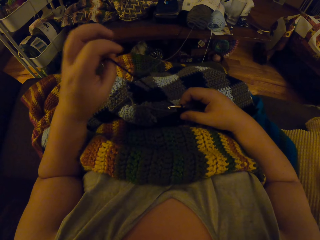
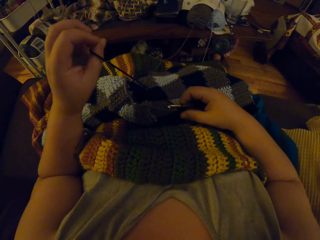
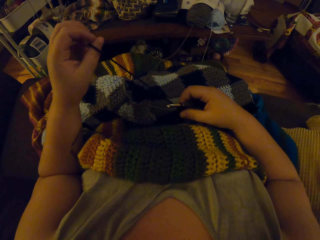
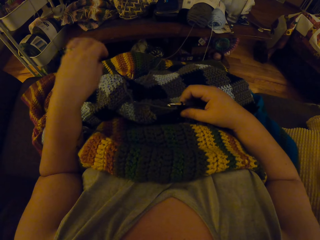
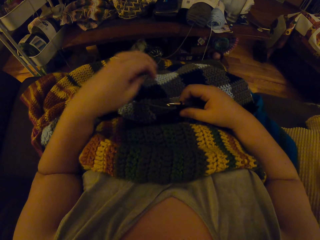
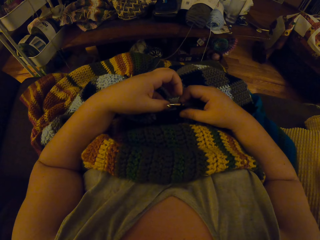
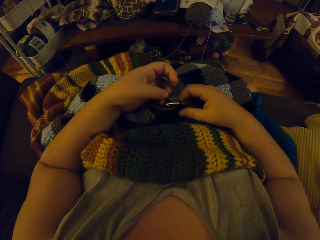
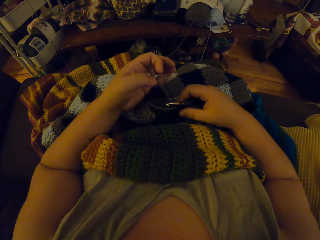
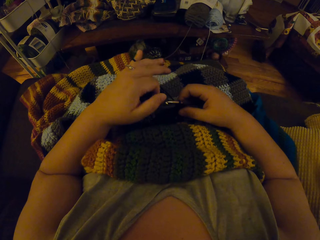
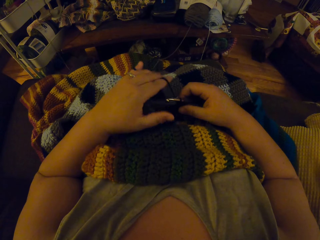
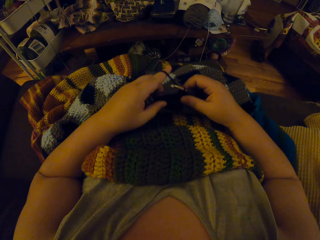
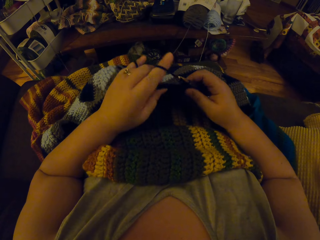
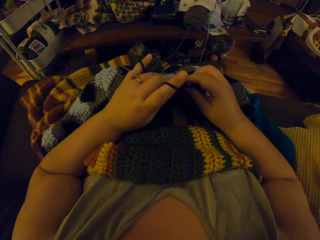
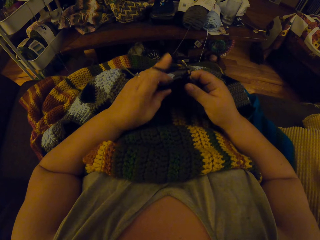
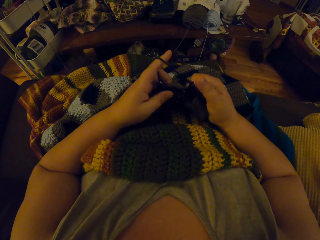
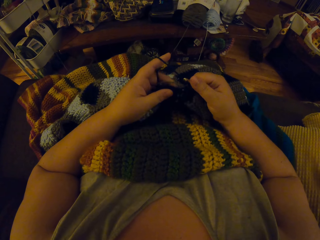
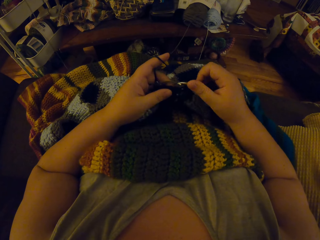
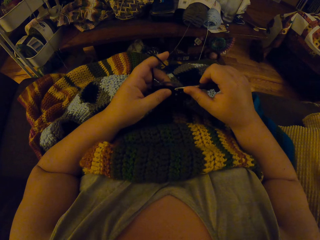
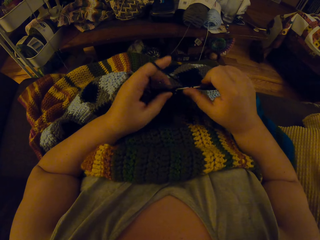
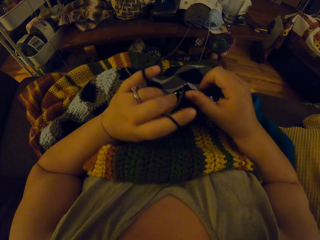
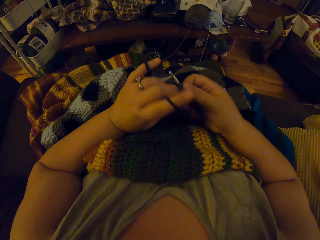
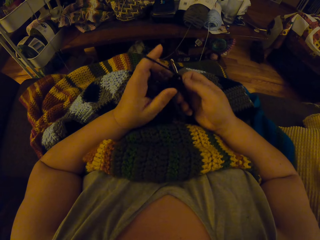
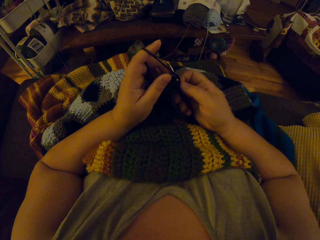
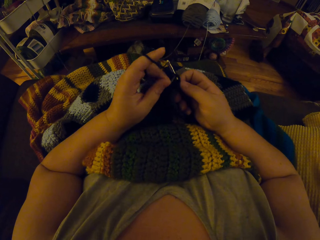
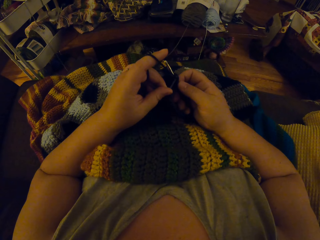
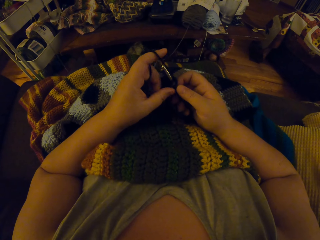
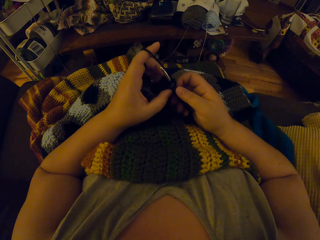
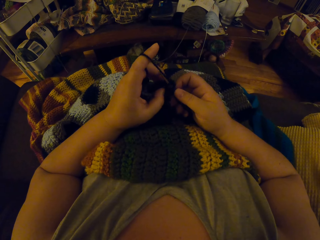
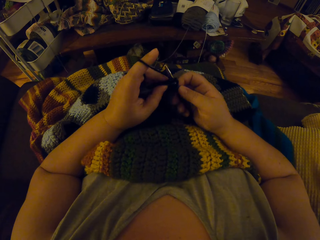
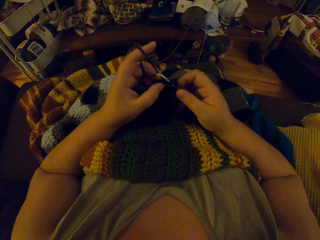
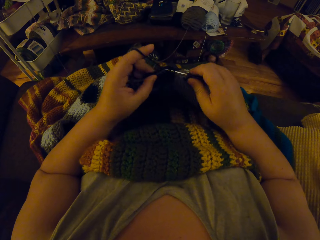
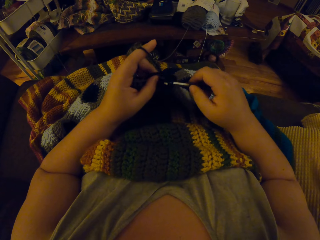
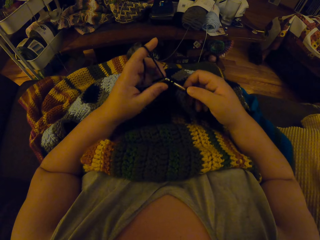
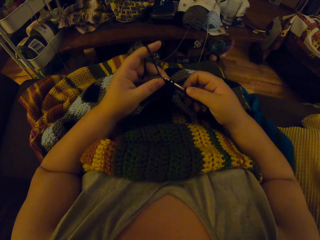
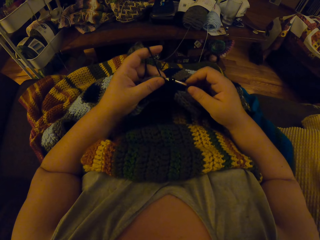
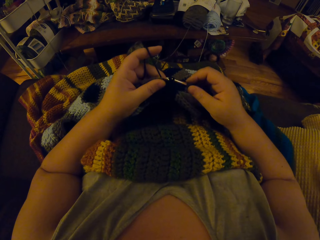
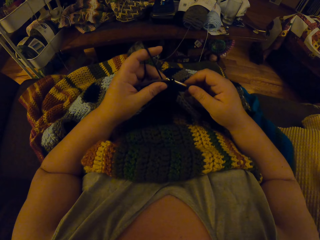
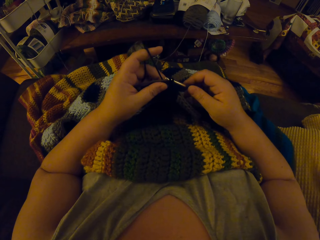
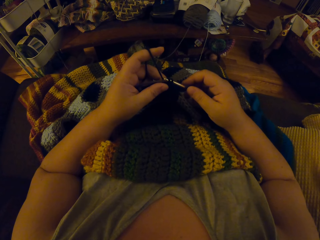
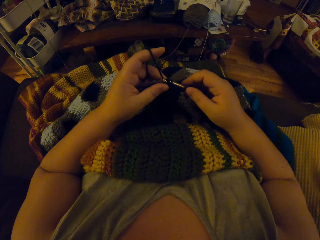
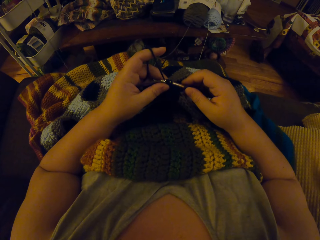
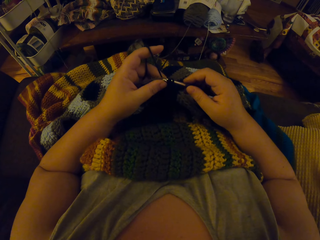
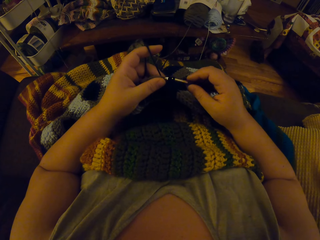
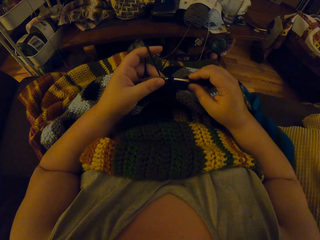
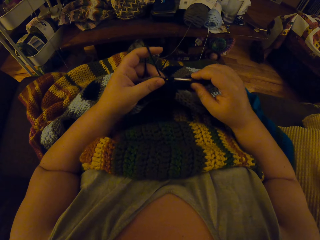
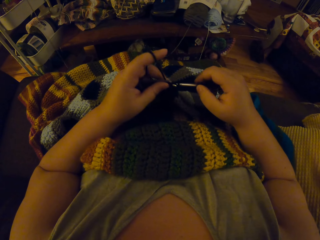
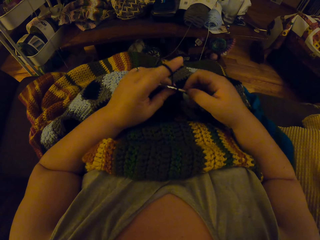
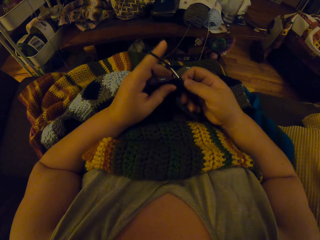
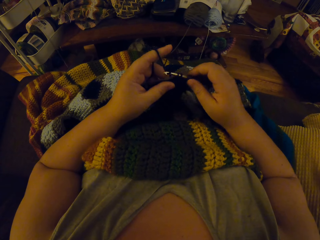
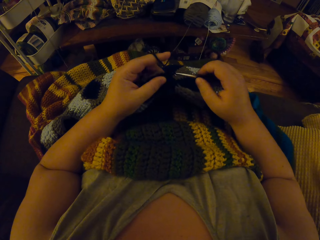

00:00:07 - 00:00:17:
The camera wearer winds the thread on her fingers. She interlocks the thread using the crochet hook.

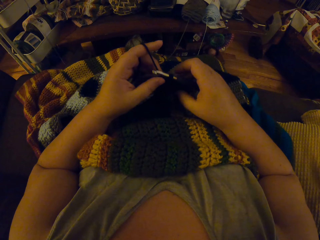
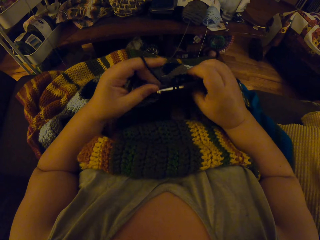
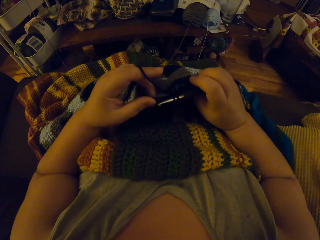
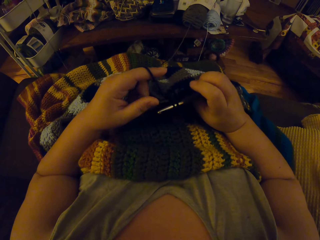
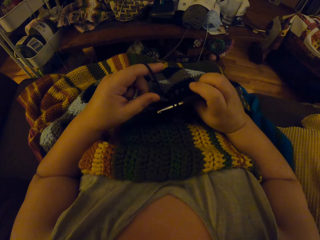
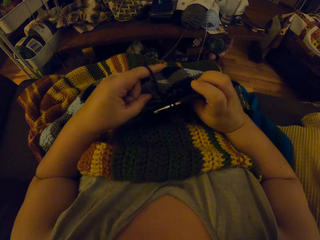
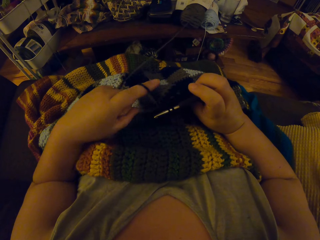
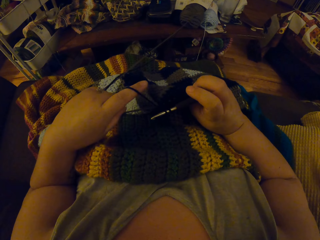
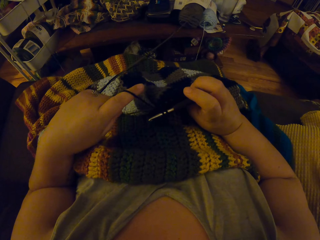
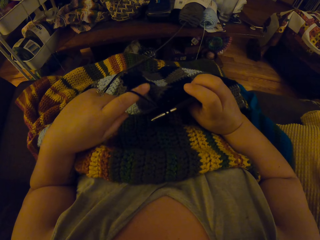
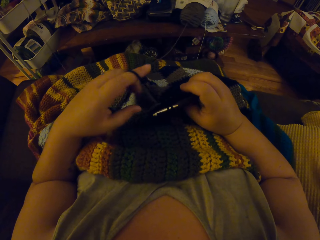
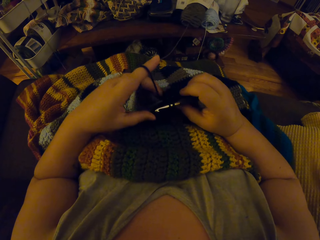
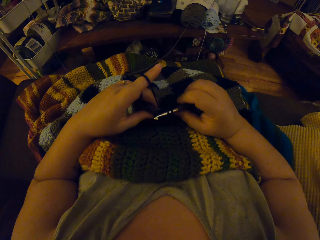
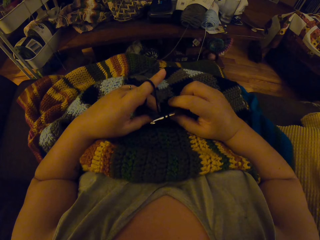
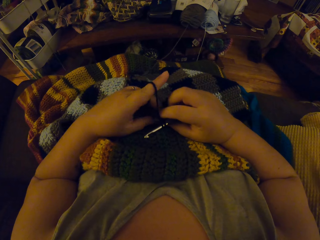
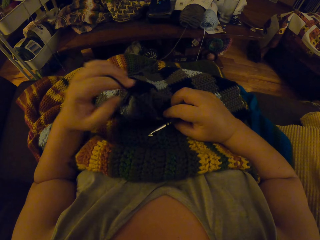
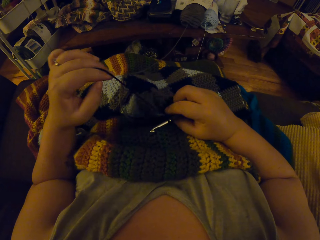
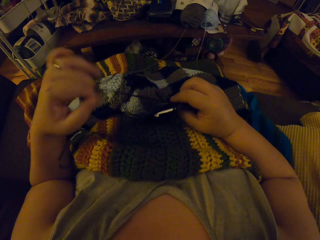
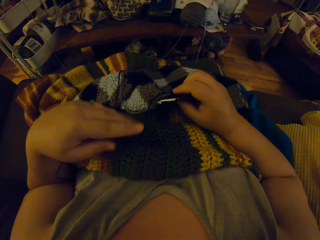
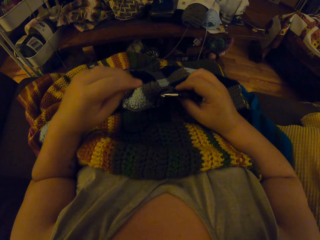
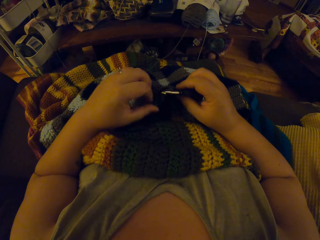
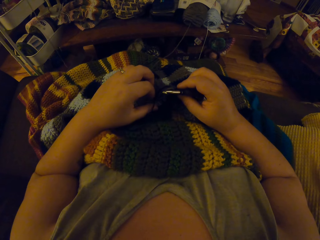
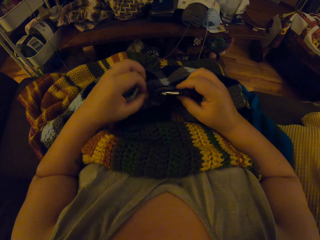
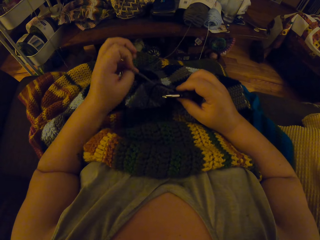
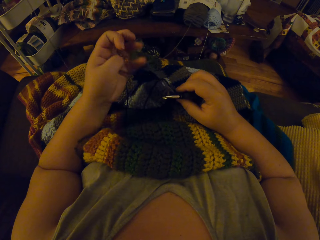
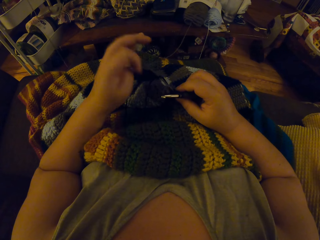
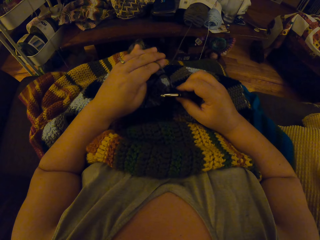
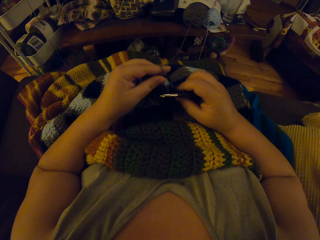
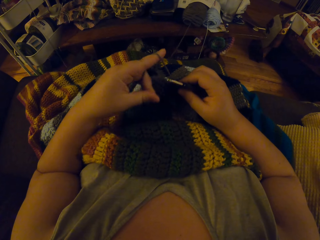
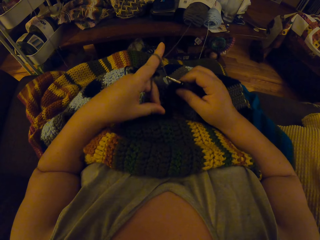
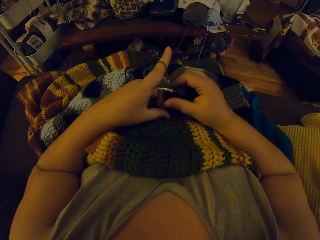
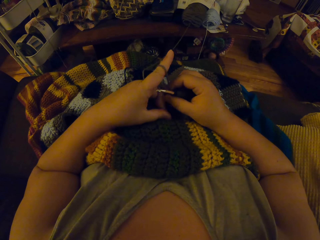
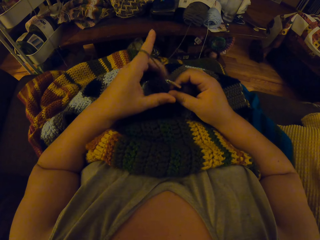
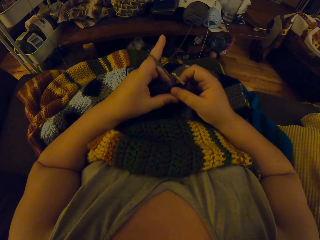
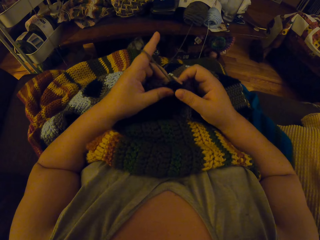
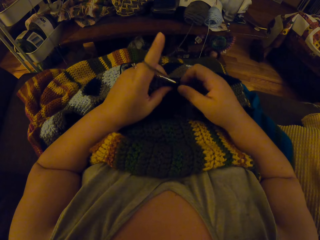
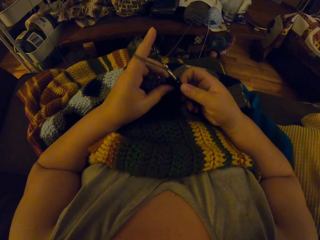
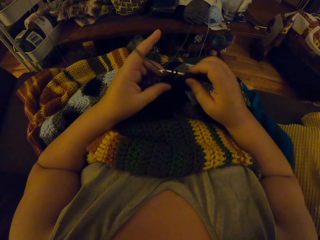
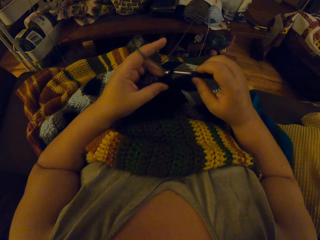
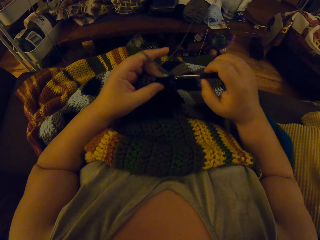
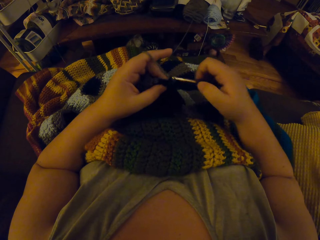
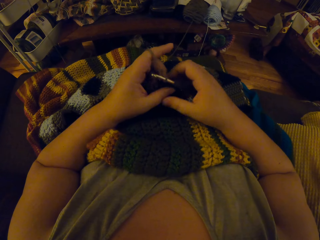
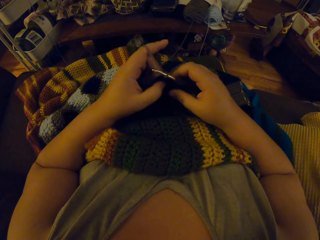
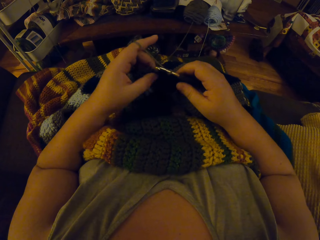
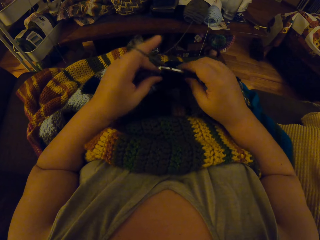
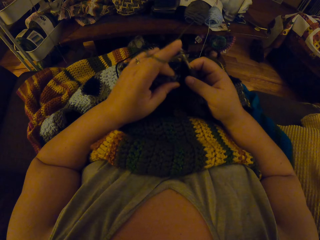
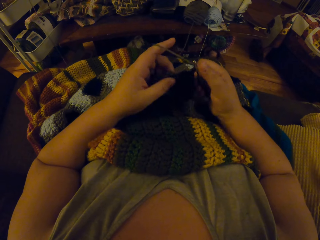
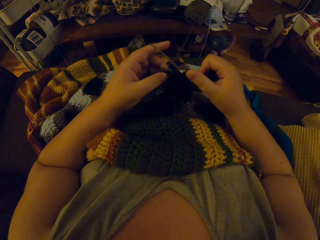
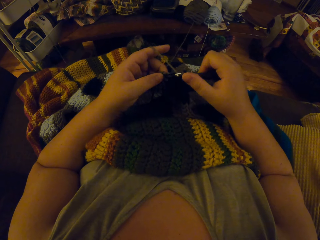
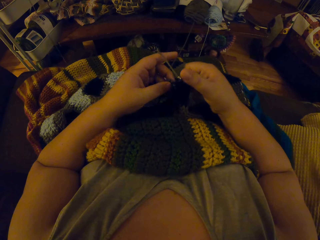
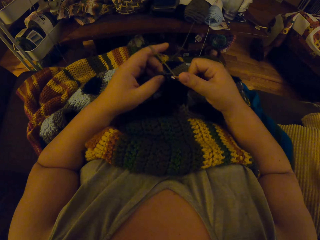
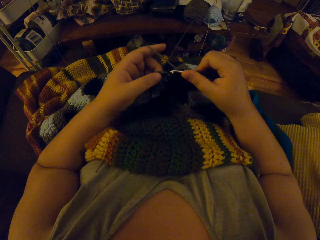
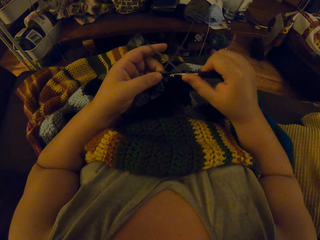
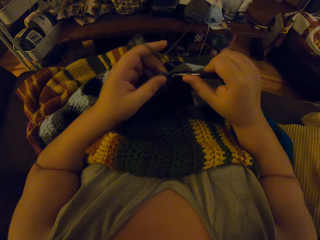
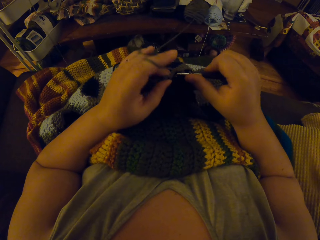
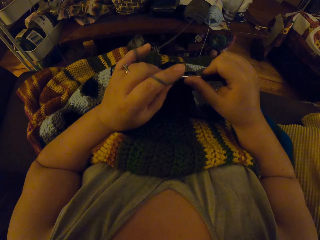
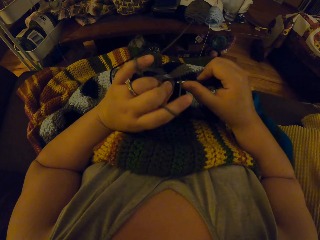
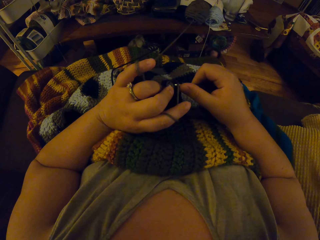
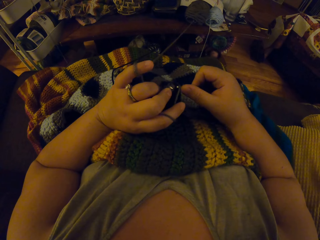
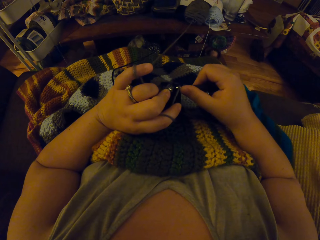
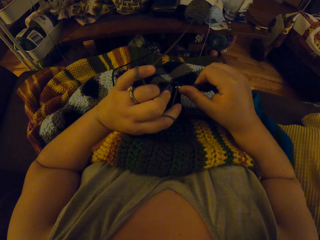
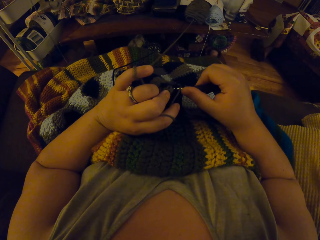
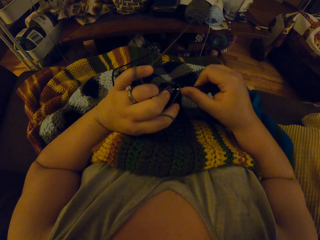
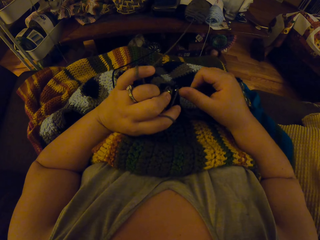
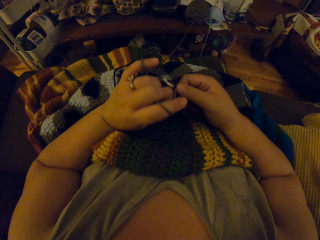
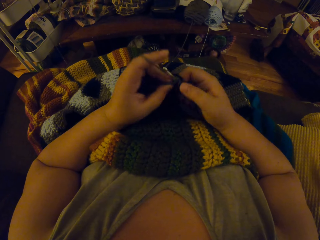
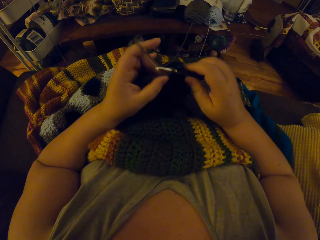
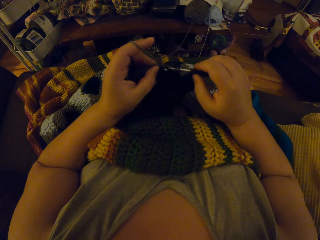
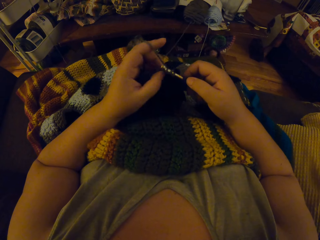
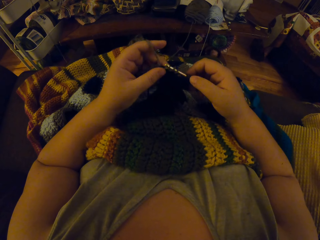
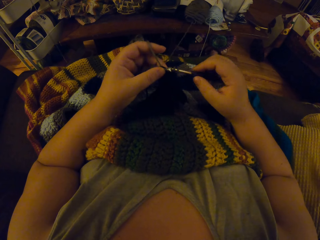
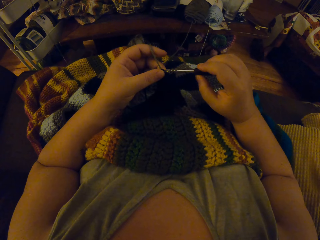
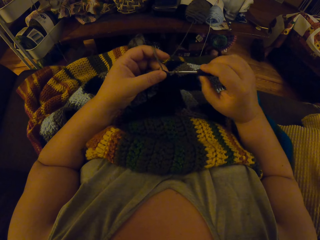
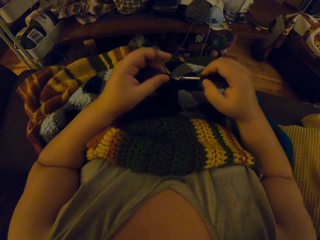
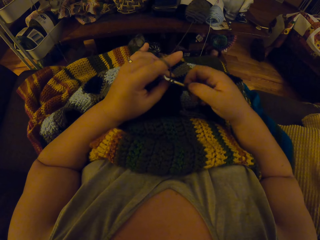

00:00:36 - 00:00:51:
The camera wearer holds the garment with her hand. She unwinds the thread and winds the thread on her finger. She interlocks the thread using the crochet hook.
